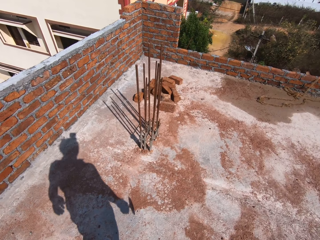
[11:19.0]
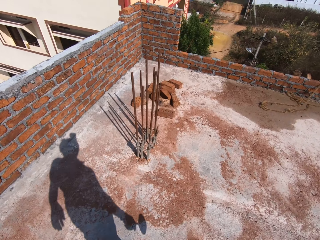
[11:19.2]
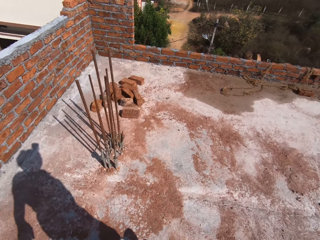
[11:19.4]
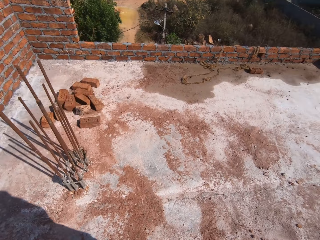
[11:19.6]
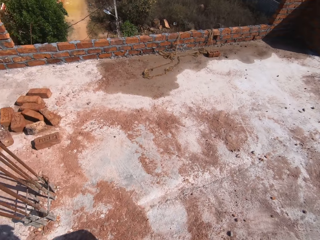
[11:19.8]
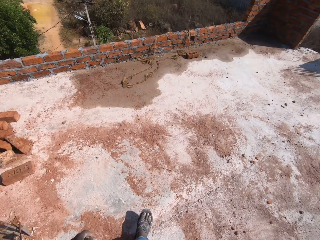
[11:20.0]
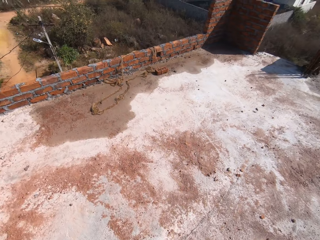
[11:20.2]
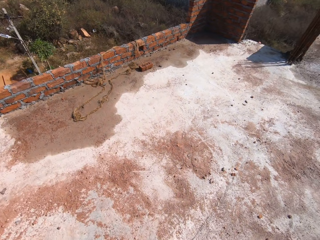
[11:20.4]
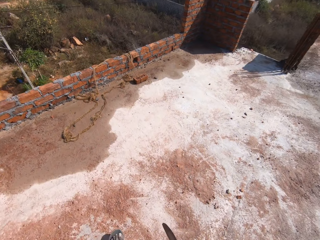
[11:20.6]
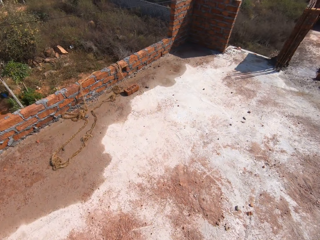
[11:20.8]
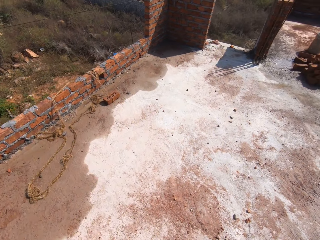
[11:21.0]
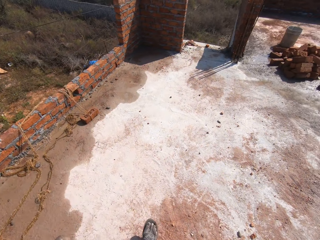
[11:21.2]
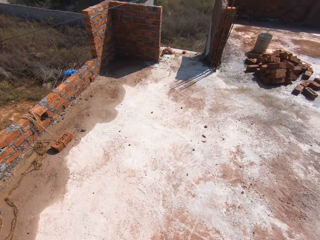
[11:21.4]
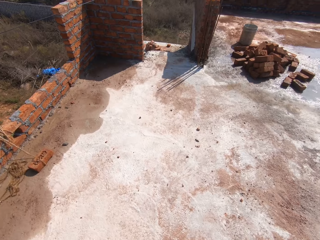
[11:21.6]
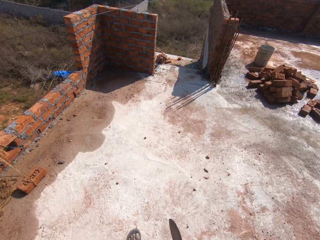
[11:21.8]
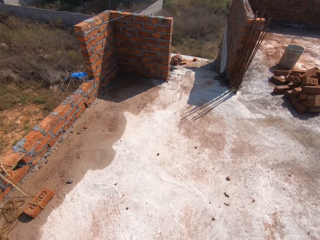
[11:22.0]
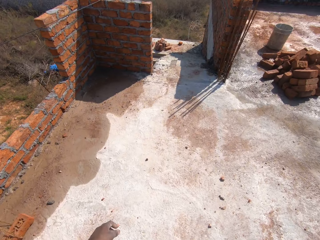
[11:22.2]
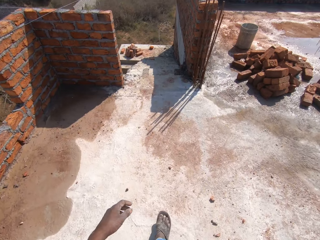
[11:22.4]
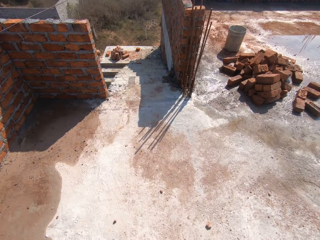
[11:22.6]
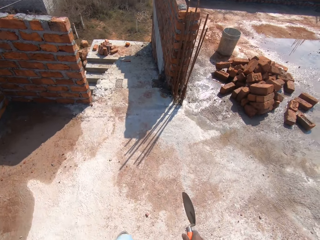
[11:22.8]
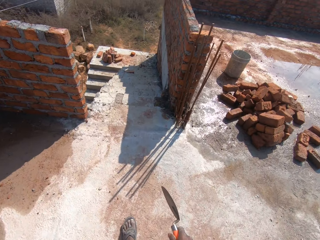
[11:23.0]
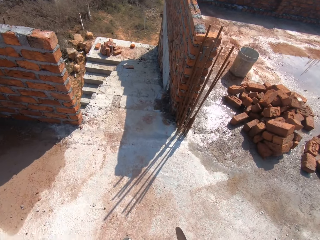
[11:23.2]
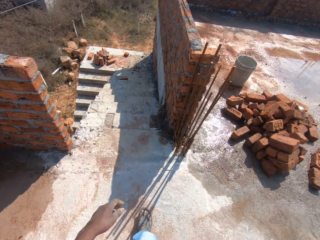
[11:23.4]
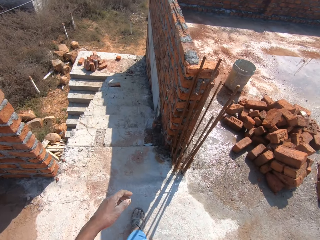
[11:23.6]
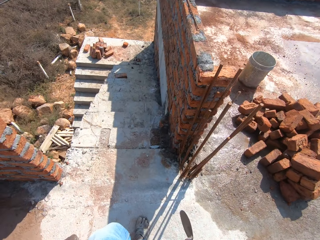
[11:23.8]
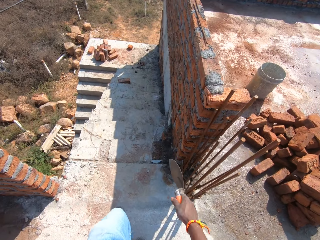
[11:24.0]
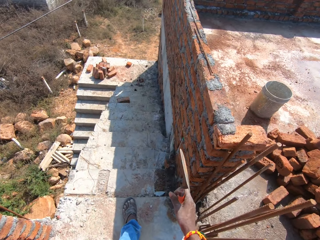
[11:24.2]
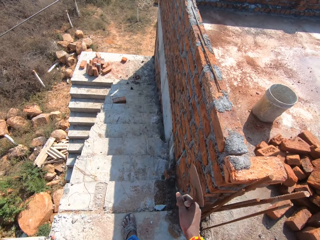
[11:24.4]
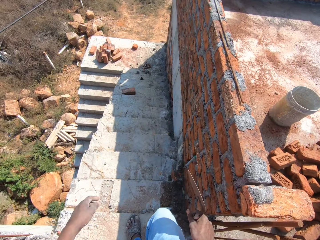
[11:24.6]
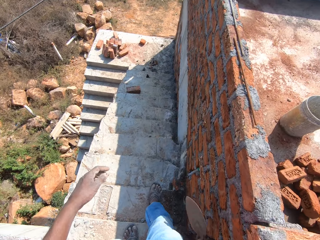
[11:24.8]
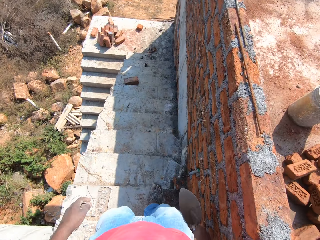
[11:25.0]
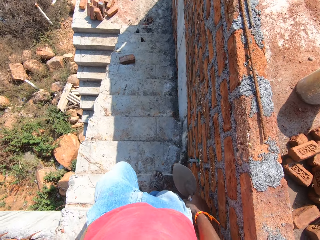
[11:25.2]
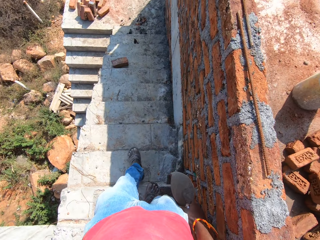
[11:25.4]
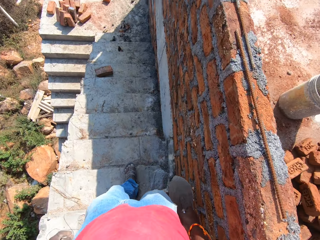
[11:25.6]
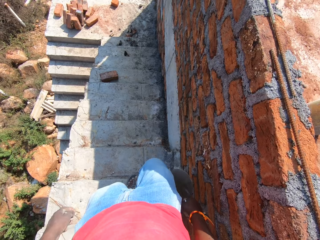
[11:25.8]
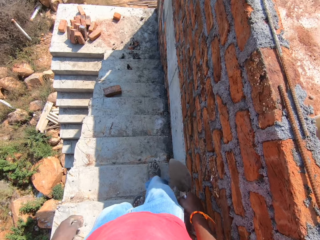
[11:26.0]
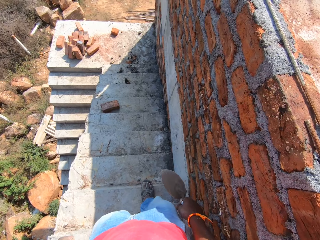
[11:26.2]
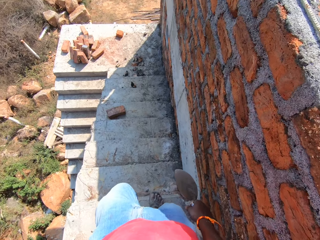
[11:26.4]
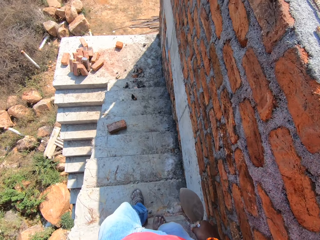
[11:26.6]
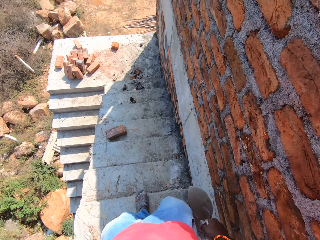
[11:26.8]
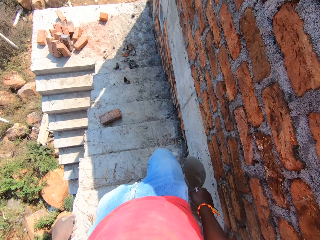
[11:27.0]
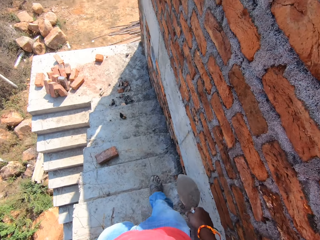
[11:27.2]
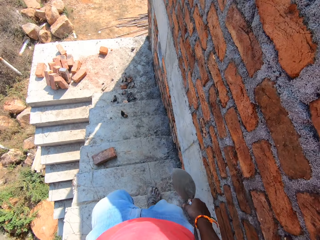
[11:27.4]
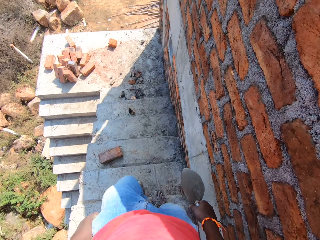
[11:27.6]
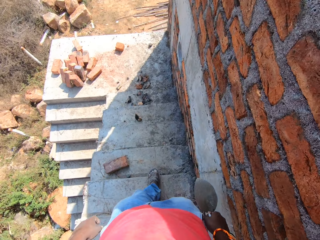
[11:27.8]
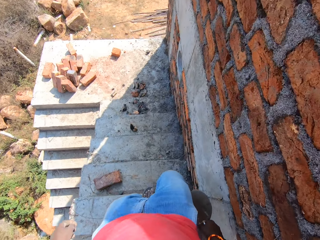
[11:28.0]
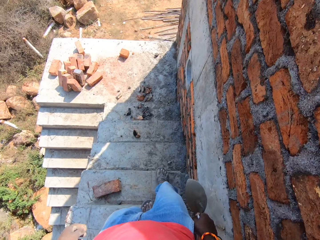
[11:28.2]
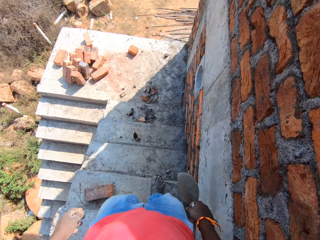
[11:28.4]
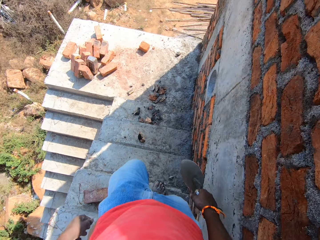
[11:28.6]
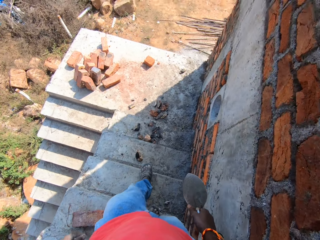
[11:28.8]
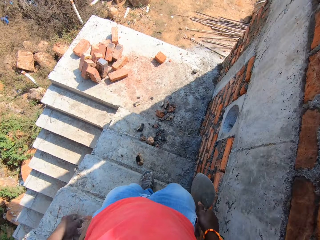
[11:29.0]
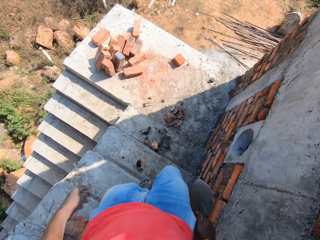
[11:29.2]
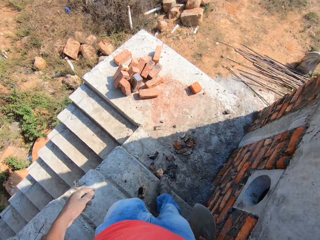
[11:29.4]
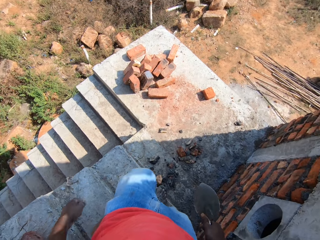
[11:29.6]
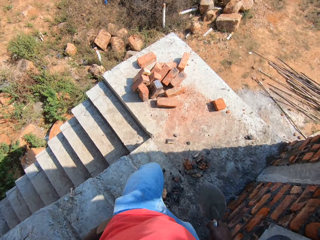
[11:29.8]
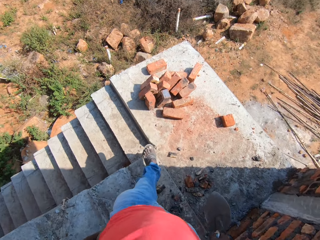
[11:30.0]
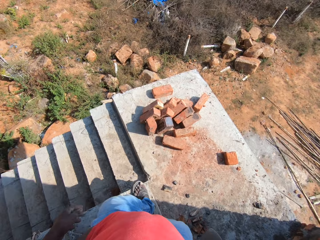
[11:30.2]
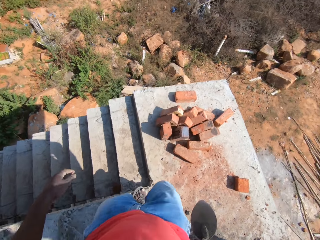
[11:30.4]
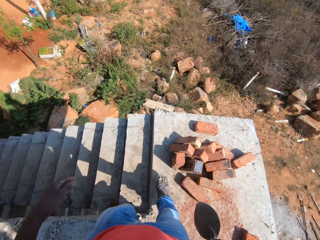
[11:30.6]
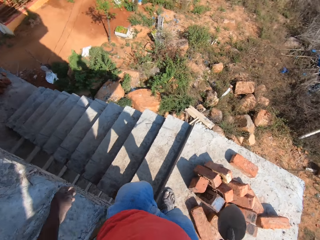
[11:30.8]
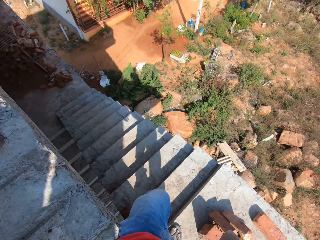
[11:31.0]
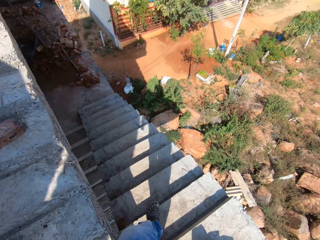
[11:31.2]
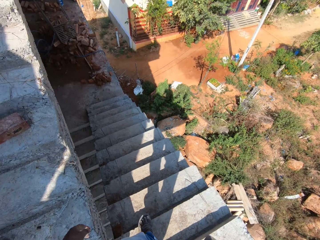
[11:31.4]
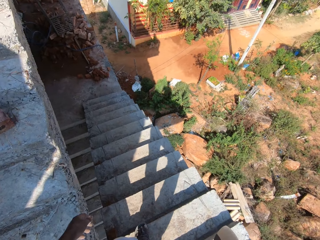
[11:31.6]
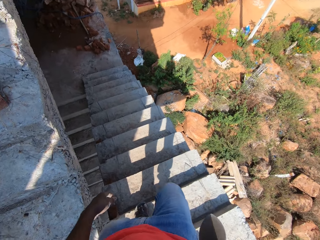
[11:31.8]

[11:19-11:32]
The camera wearer walks in the building. He turns the spoon with his right hand. He walks along the staircase.

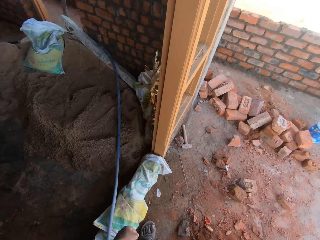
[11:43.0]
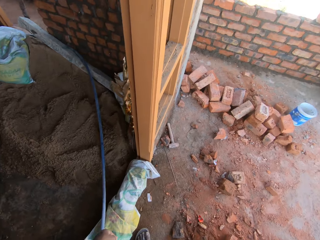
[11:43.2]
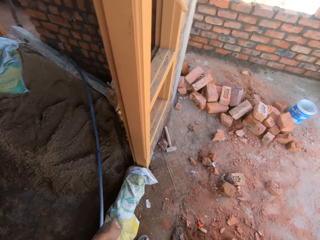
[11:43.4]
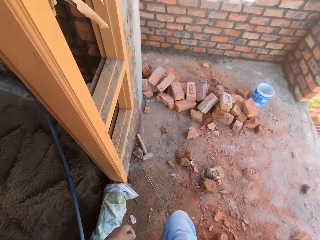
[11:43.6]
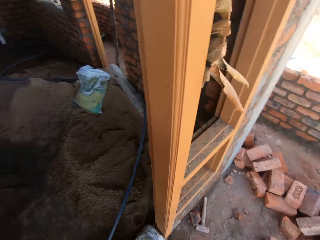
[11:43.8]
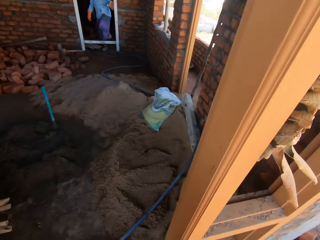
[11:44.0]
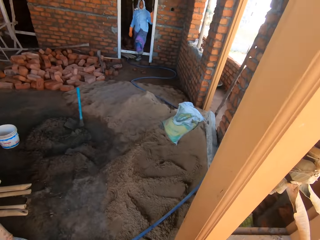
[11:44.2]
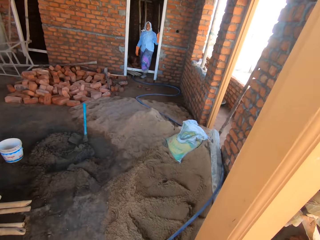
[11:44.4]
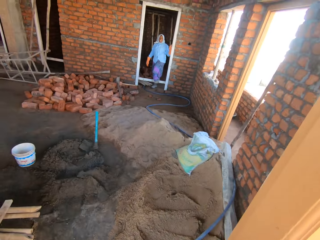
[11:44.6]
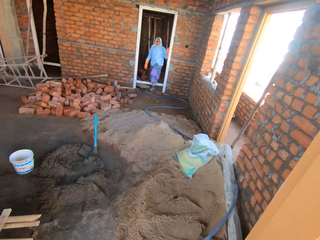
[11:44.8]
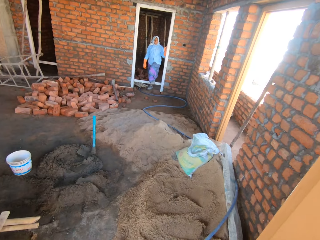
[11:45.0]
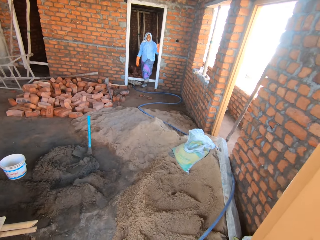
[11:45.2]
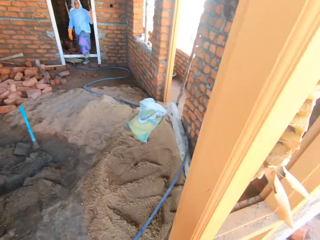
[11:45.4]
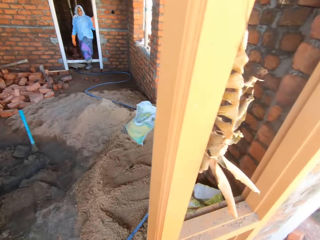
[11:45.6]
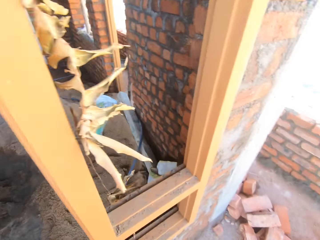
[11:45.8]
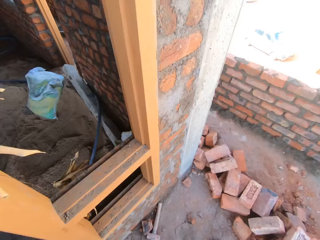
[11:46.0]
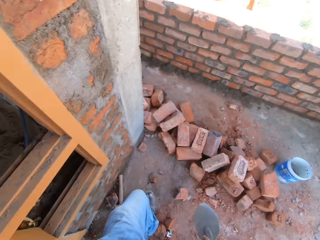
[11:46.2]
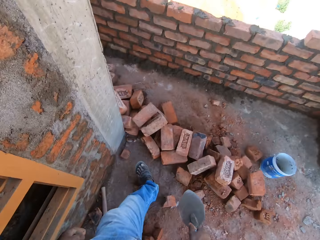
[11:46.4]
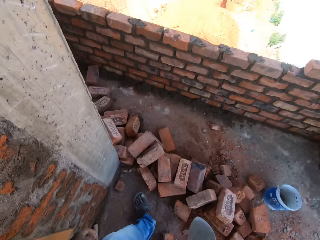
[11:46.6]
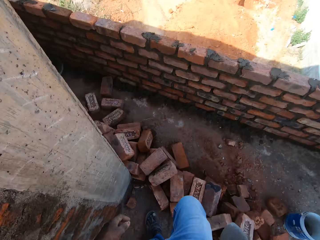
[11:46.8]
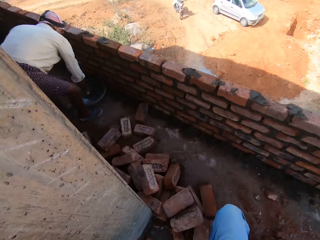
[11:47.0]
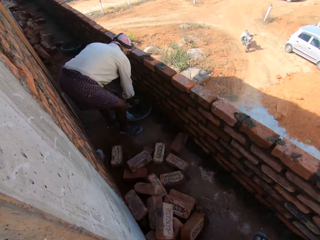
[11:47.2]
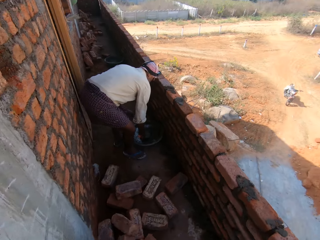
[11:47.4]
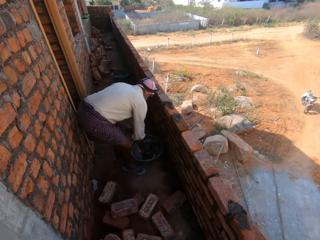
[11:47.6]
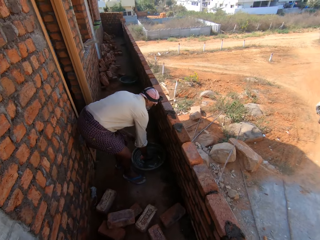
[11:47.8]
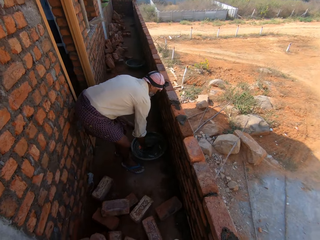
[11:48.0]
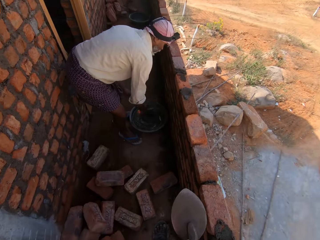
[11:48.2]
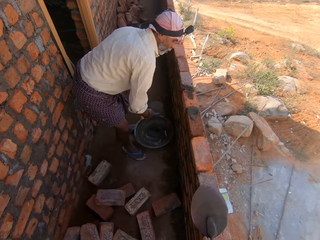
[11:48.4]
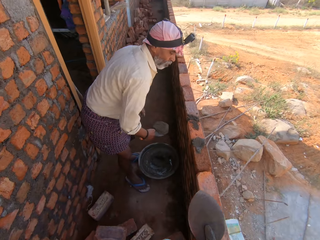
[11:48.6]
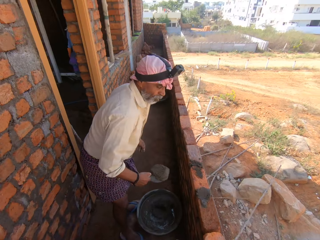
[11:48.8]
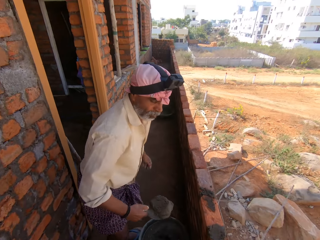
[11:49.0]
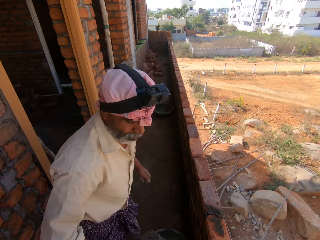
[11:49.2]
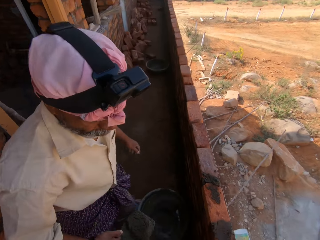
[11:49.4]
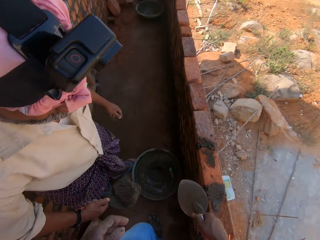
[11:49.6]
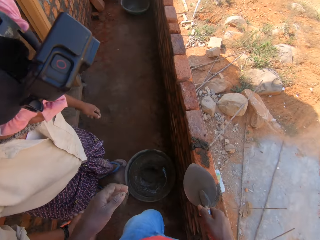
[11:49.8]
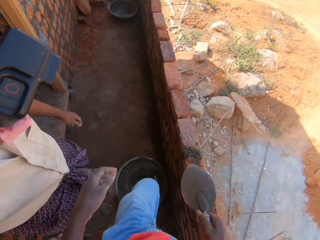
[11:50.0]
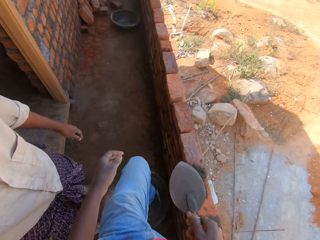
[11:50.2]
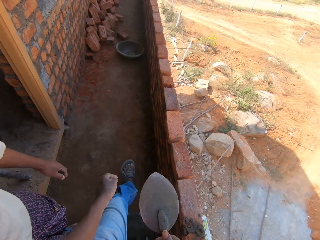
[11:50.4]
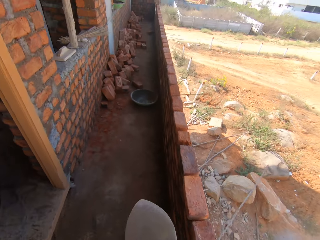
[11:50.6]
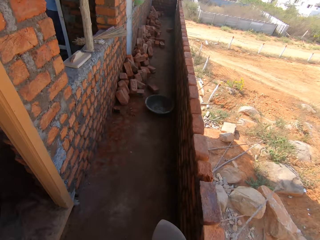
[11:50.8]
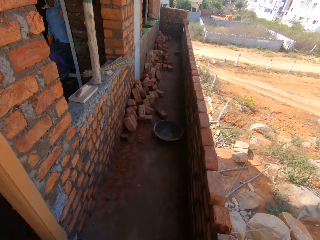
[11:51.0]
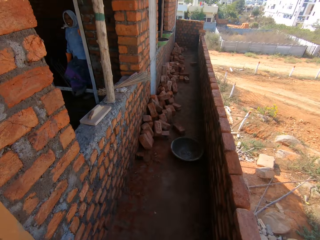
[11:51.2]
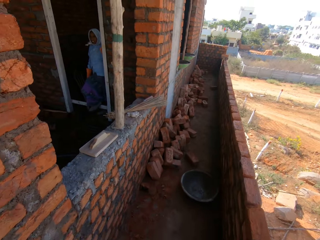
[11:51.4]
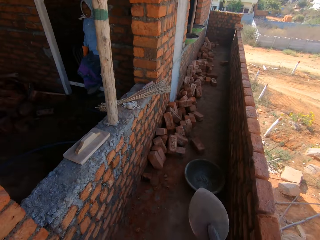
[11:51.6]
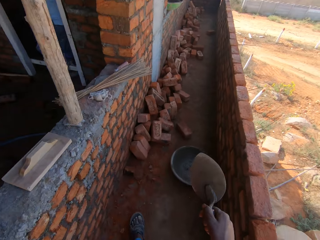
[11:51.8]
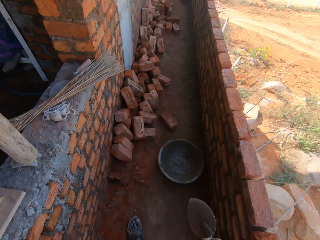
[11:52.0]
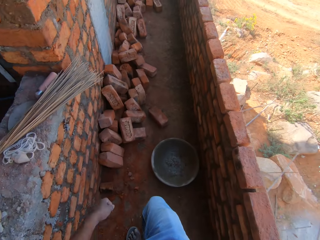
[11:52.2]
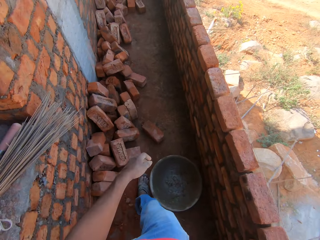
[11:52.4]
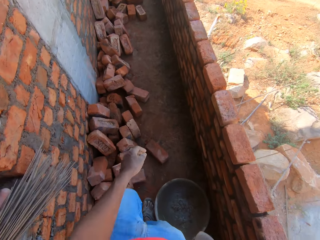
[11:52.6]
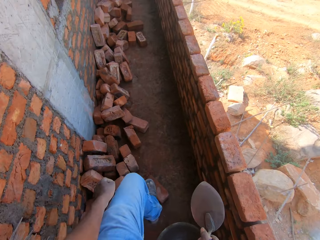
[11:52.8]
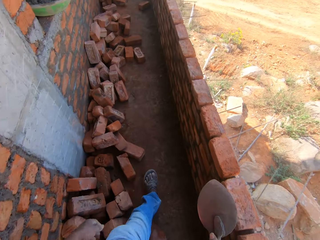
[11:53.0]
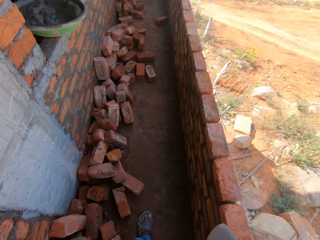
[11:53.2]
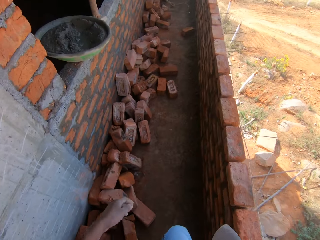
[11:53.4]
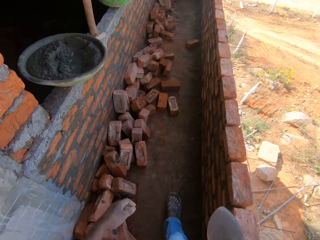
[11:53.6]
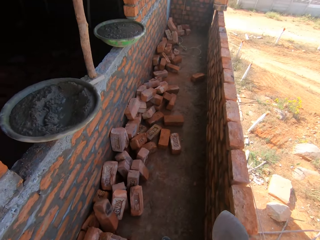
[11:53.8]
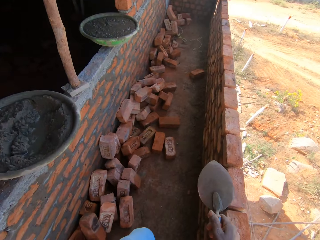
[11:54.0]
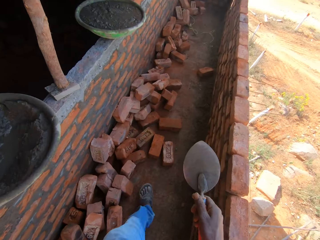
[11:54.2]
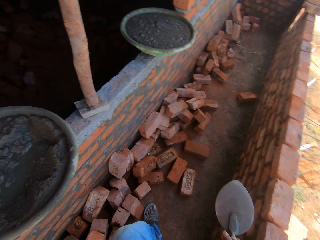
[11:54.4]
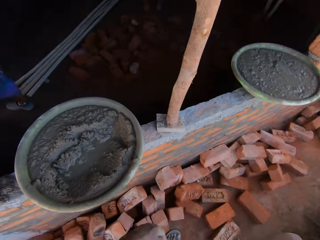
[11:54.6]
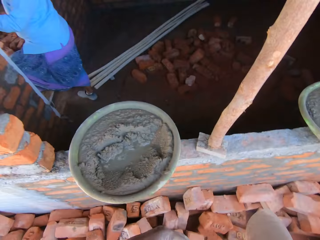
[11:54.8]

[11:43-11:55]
The camera wearer converses. A person stares in the building. The camera wearer walks in the building.
